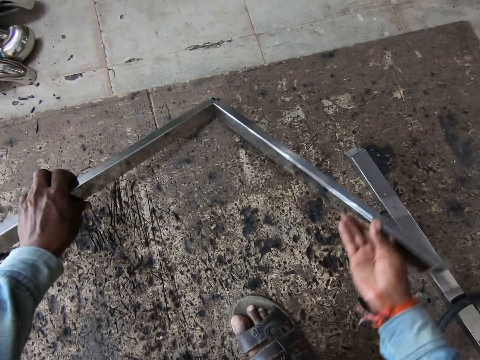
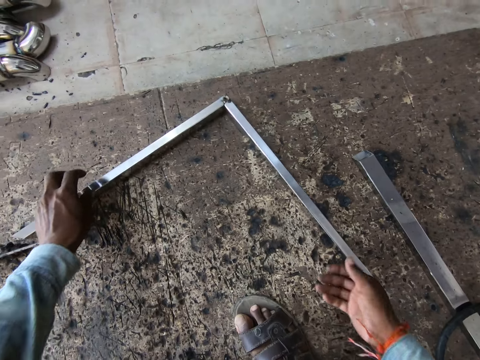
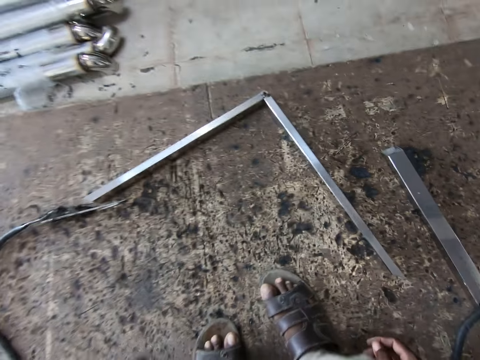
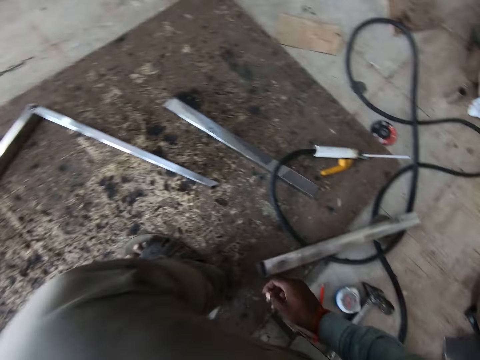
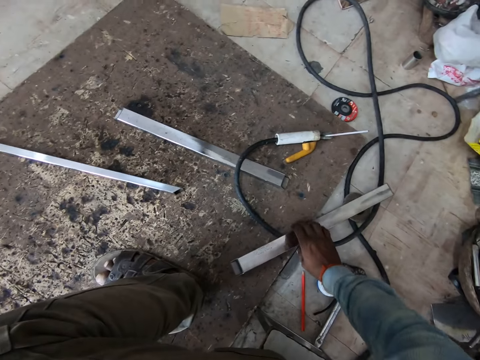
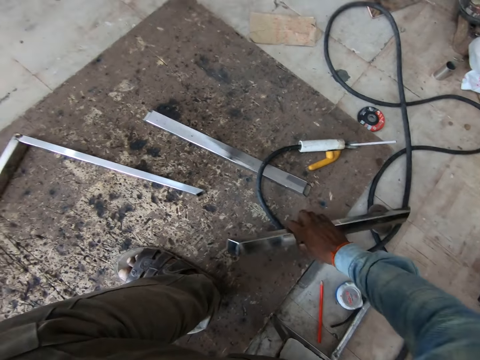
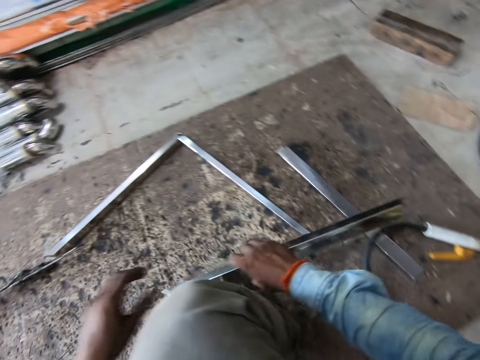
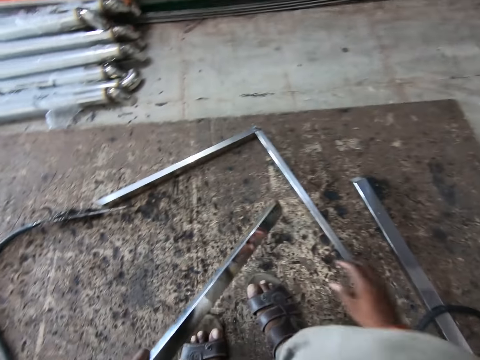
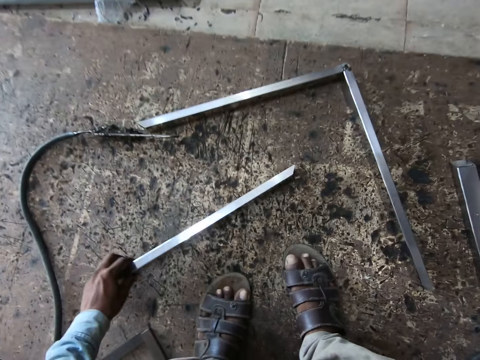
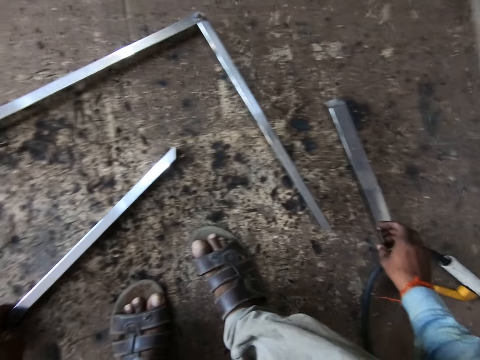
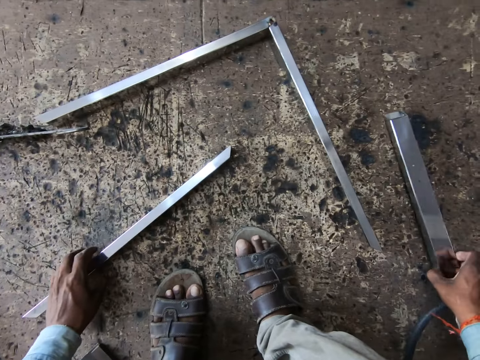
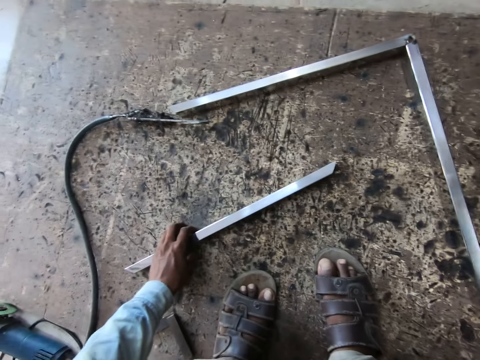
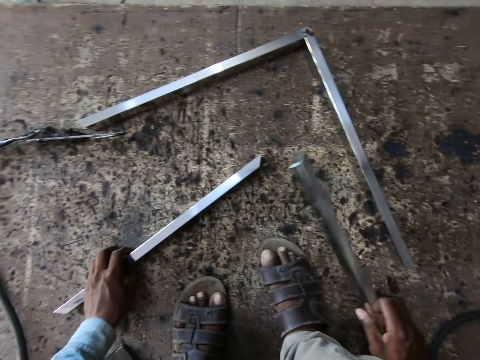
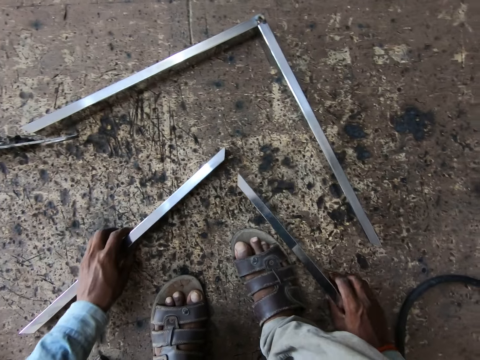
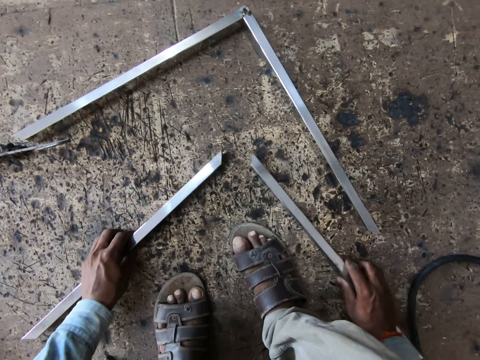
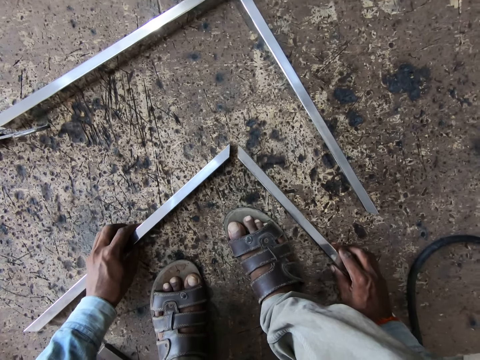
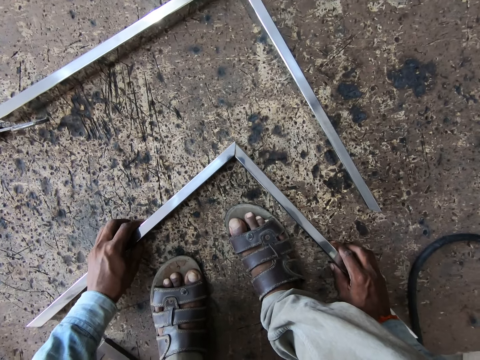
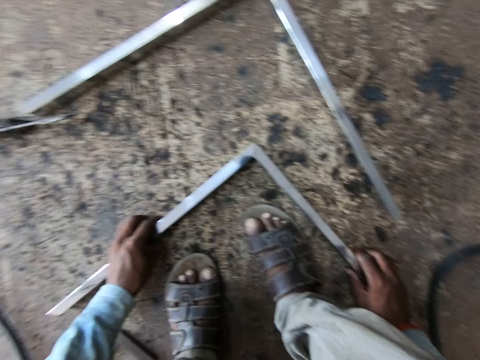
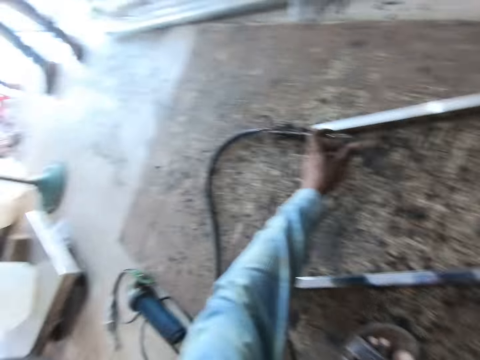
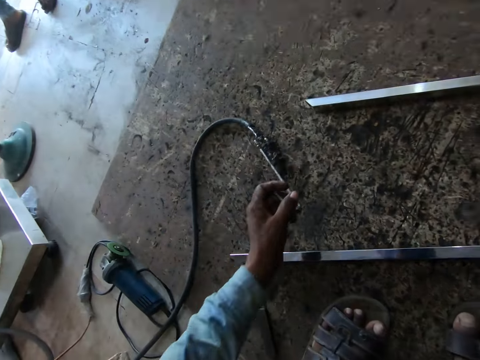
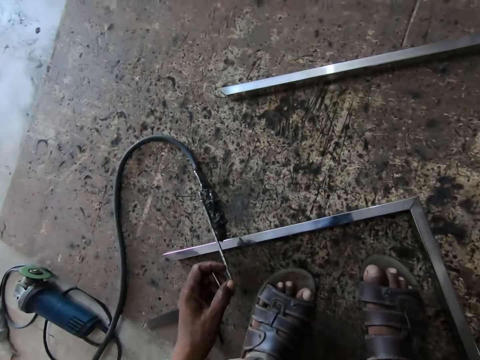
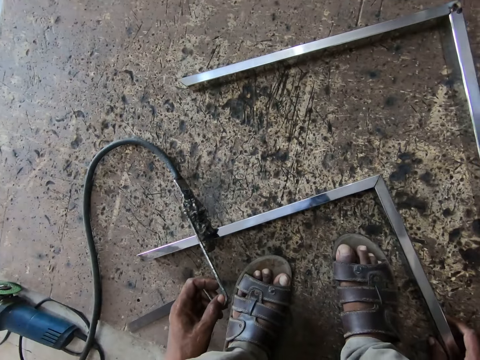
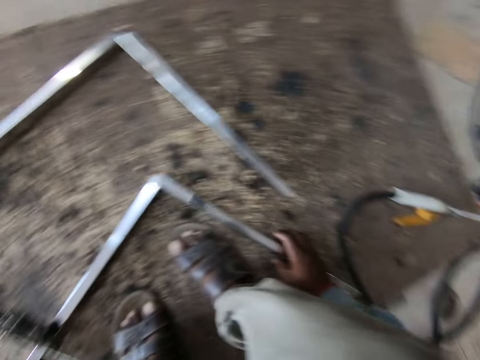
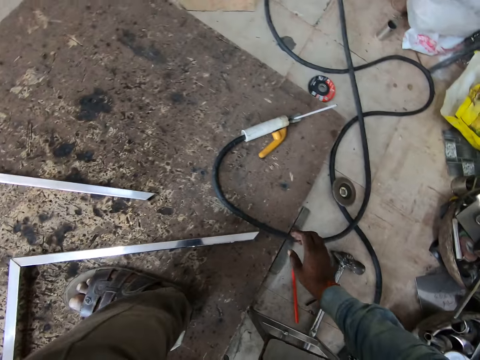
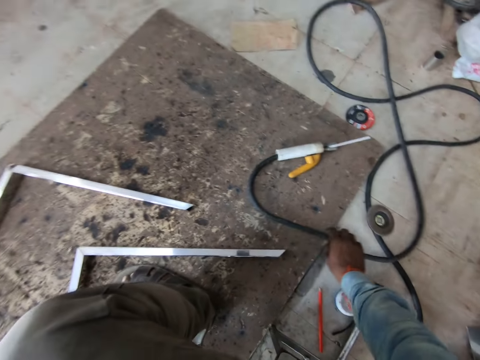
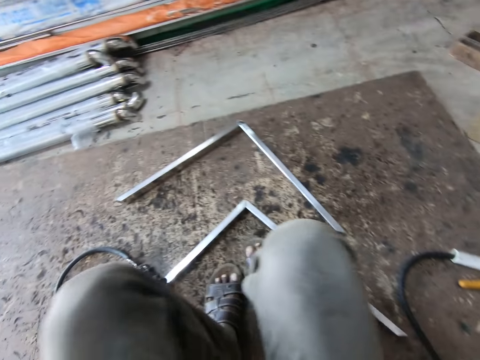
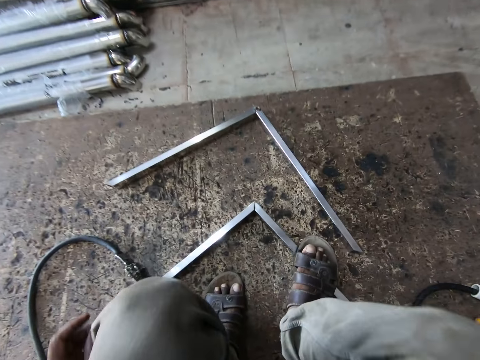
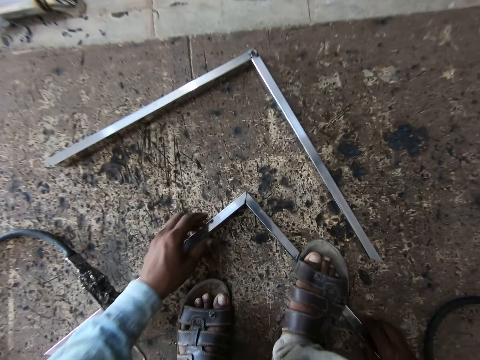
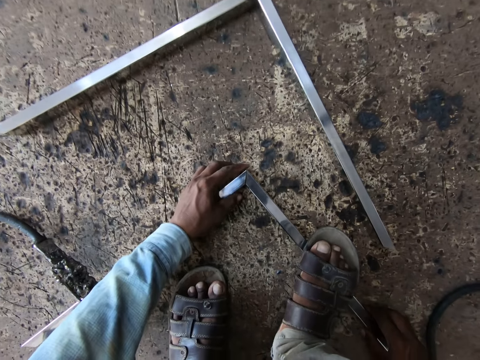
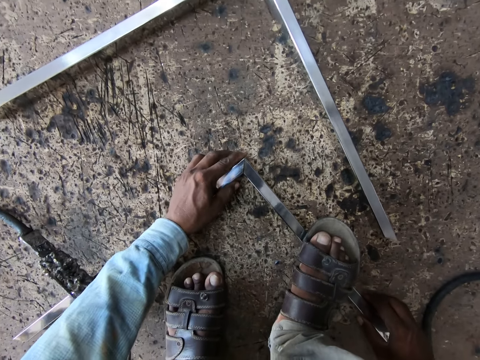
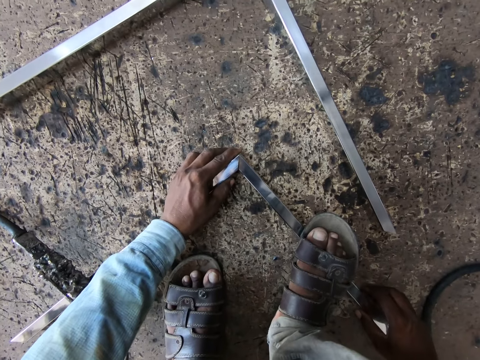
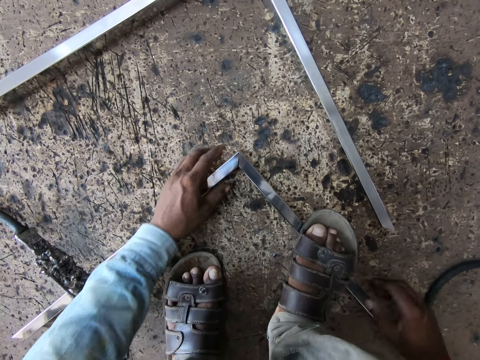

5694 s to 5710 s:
The camera wearer drops the balusters on the rug with both hands. He picks a baluster from the rug with his right hand. He passes the baluster from his right hand to his left hand. He drops the baluster on the rug with his left hand. He picks the baluster from the rug with his right hand. He joins the balusters together with both hands. He picks the hook from the rug with his left hand. A man converses with another man. The camera wearer drops the hook on the baluster with his left hand. He places his right foot on the baluster. He holds the baluster with his left hand.

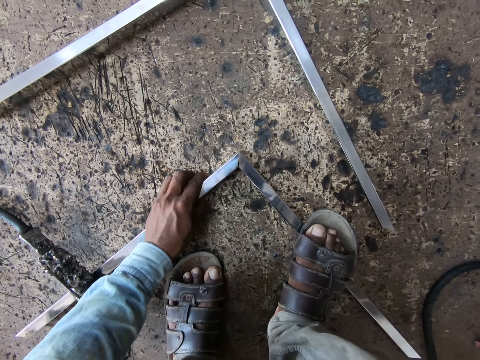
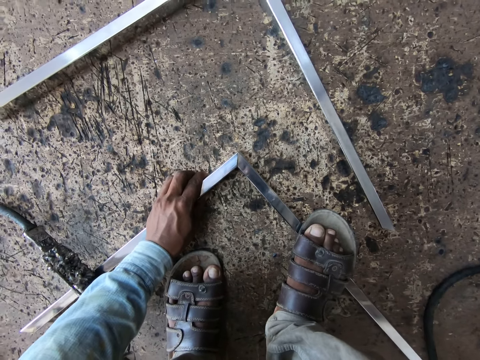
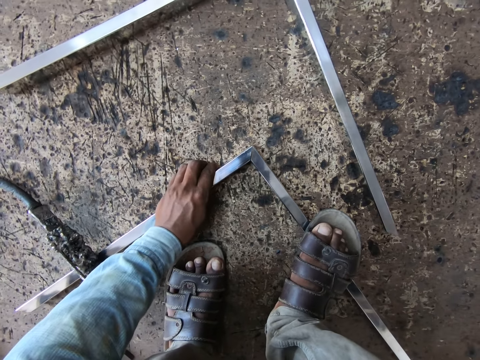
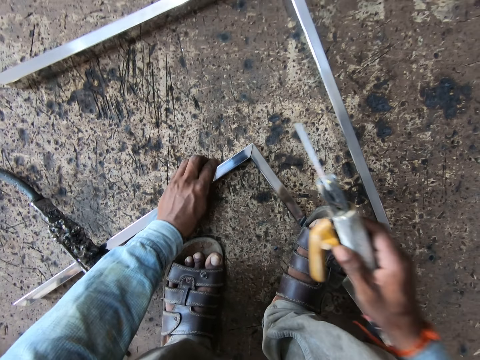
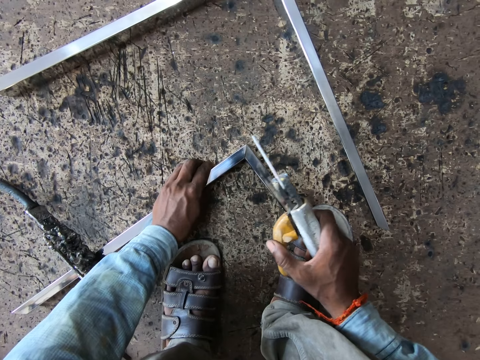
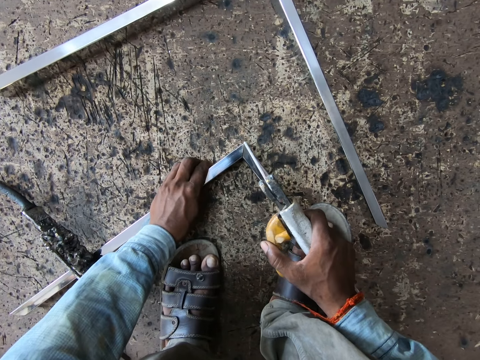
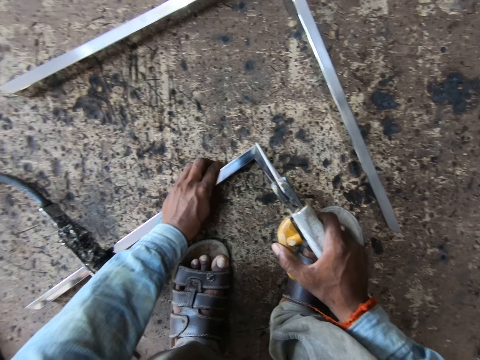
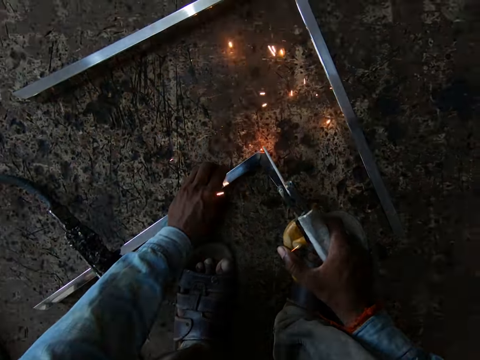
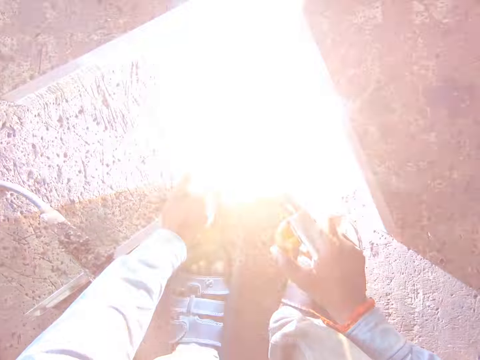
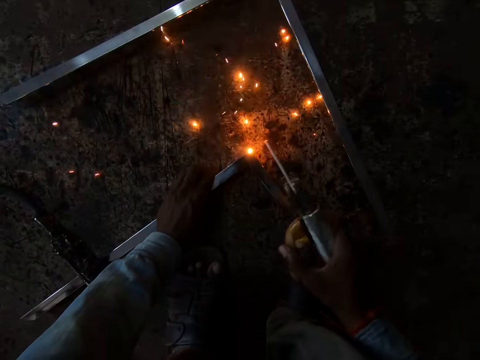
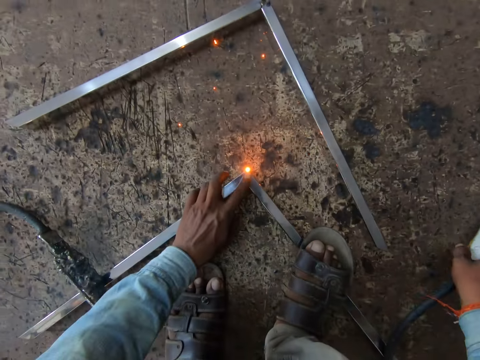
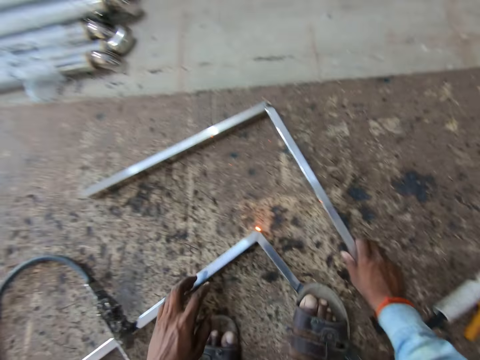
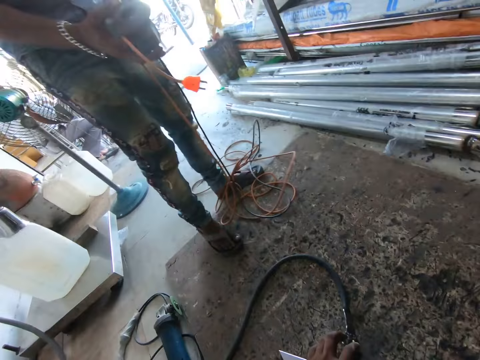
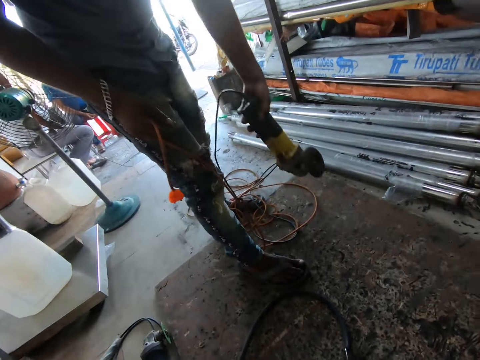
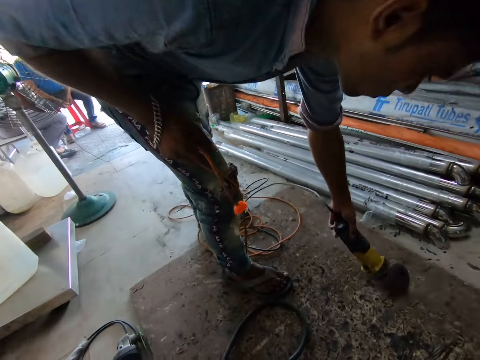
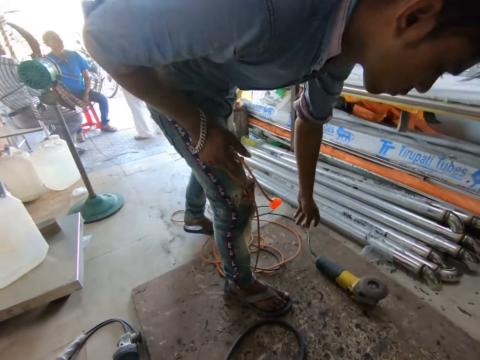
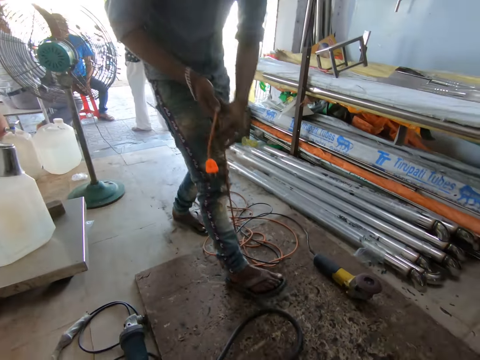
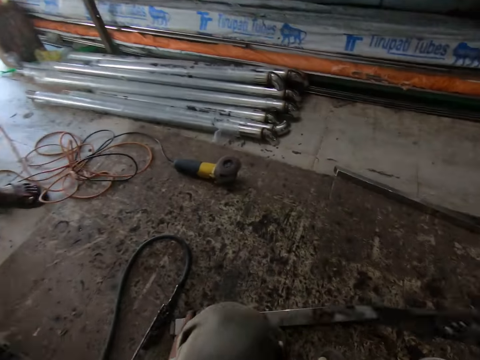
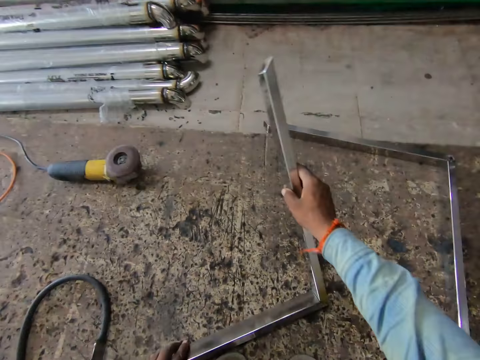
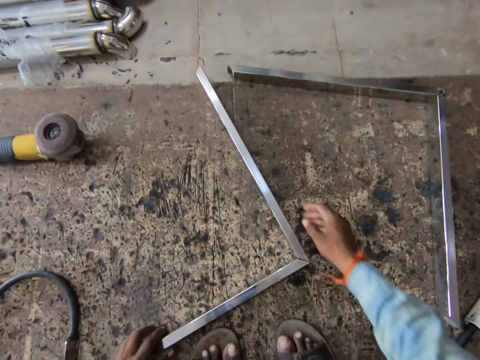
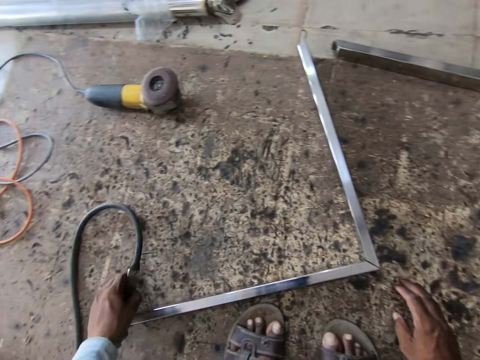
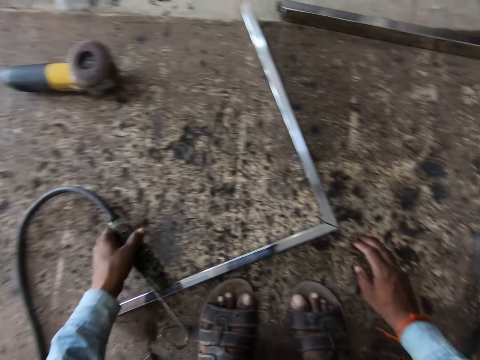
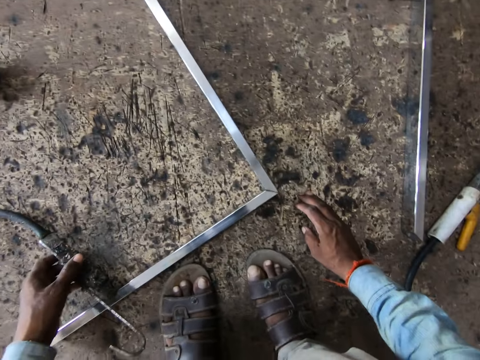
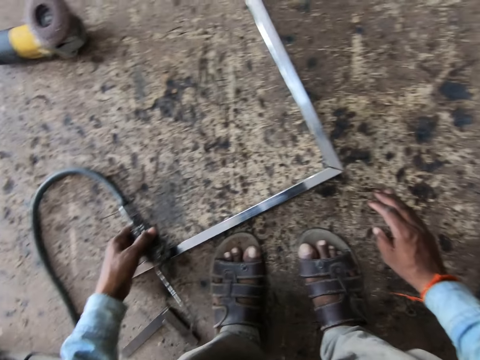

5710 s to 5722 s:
The camera wearer picks the welding torch on the welding earth clamp from the ground with his right hand. He welds the balusters with the welding torch on the welding earth clamp in his right hand. He drops the welding torch and the welding earth clamp on the rug with his right hand. He moves the balusters on the rug with his right hand. He lifts his right foot from the baluster. A man converses with another man and a third man. Another man drops an angle grinder on the rug with his left hand. The camera wearer picks the balusters from the rug with both hands. He drops the balusters on the rug with both hands. He picks the hook from the rug with his left hand. He drops the hook on the baluster with his left hand.
